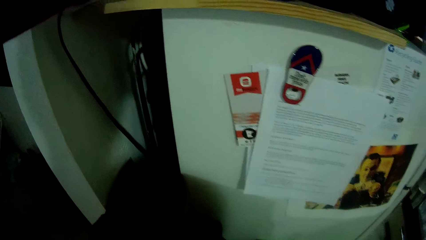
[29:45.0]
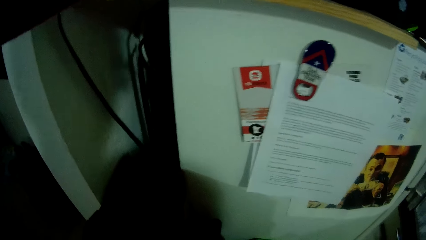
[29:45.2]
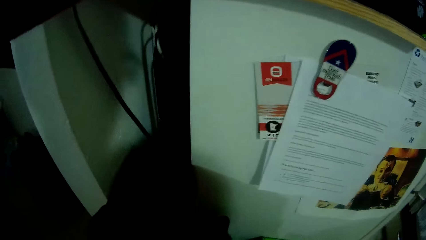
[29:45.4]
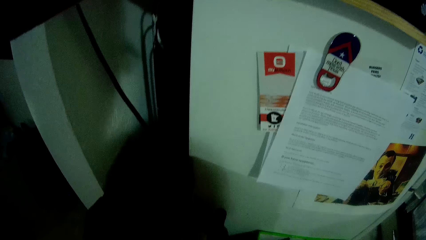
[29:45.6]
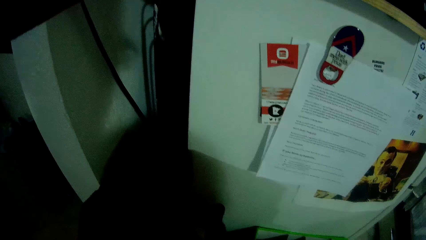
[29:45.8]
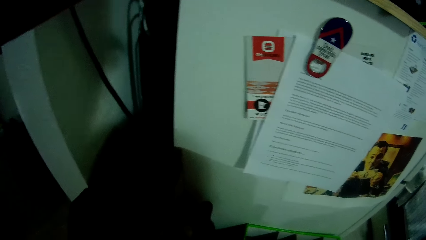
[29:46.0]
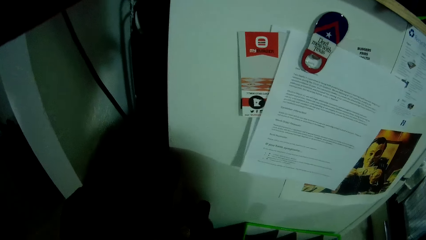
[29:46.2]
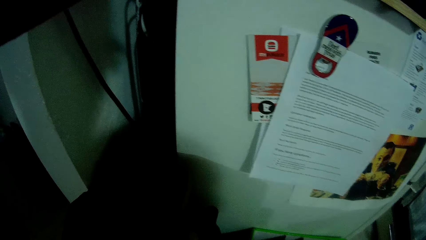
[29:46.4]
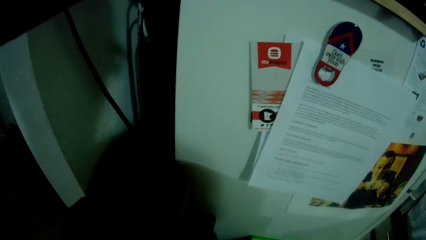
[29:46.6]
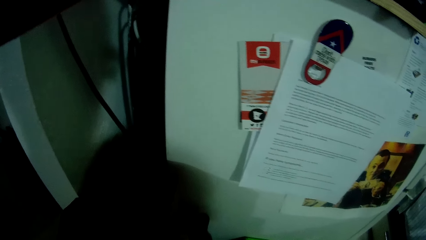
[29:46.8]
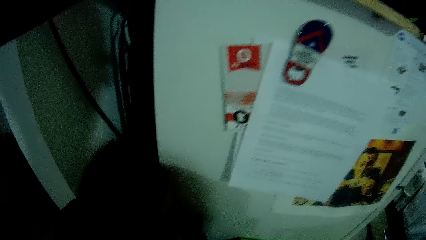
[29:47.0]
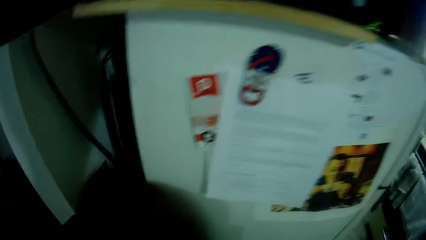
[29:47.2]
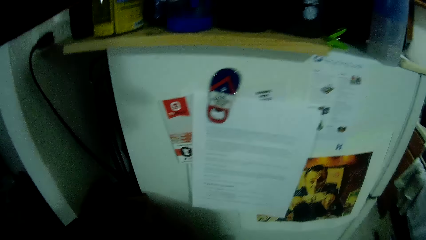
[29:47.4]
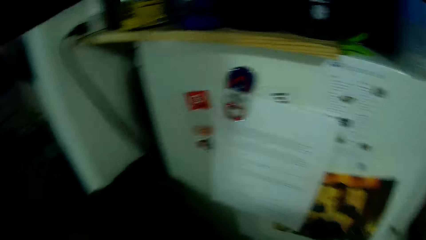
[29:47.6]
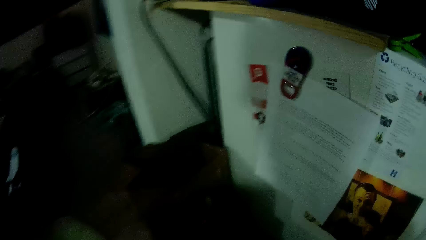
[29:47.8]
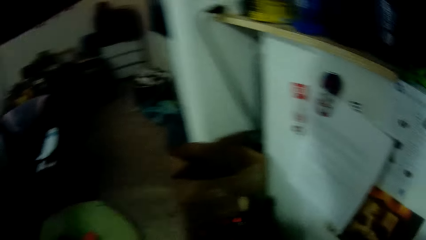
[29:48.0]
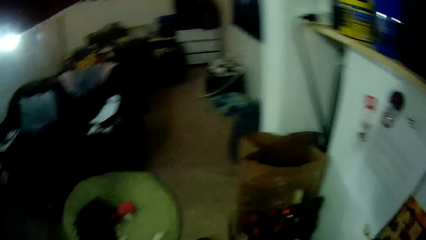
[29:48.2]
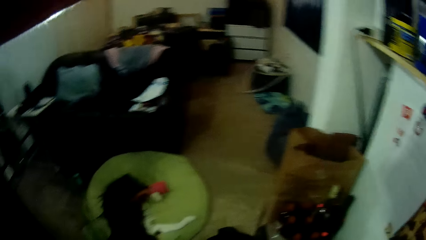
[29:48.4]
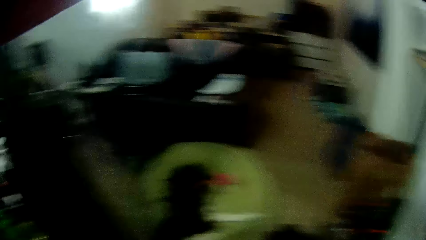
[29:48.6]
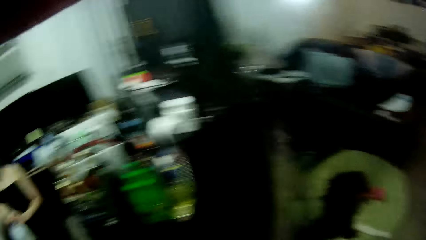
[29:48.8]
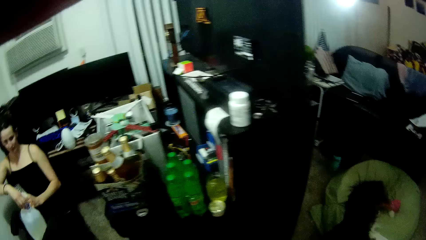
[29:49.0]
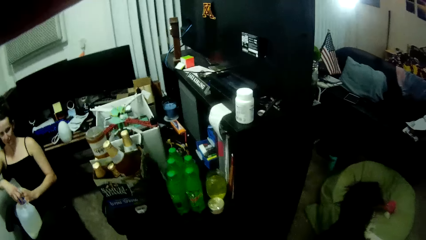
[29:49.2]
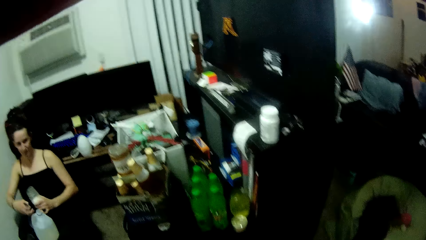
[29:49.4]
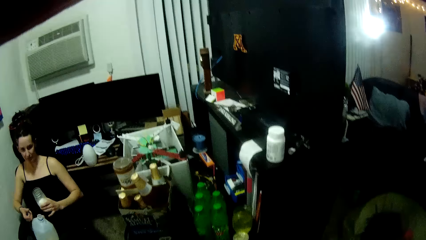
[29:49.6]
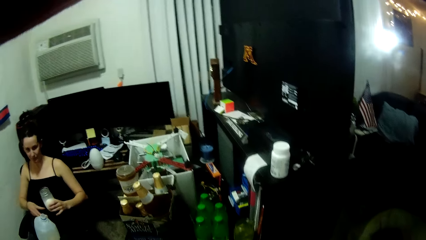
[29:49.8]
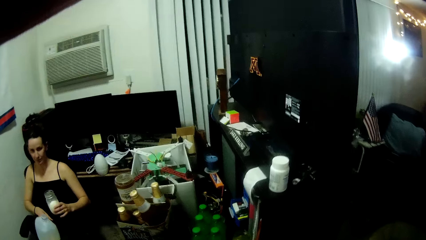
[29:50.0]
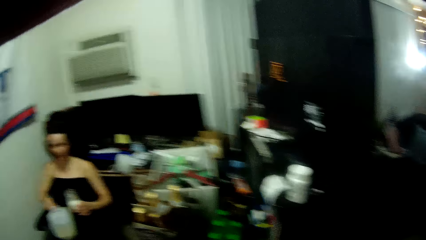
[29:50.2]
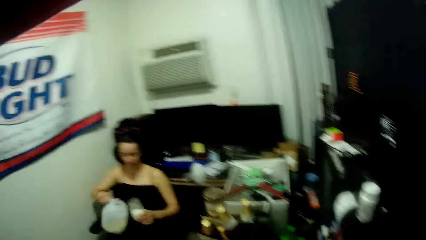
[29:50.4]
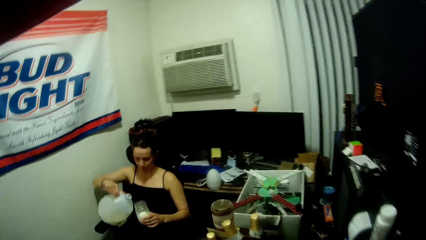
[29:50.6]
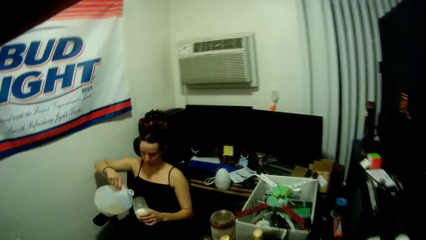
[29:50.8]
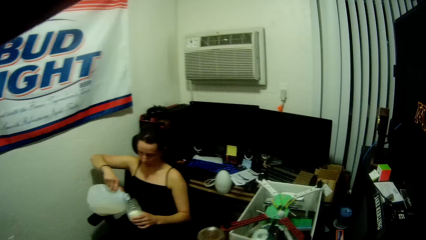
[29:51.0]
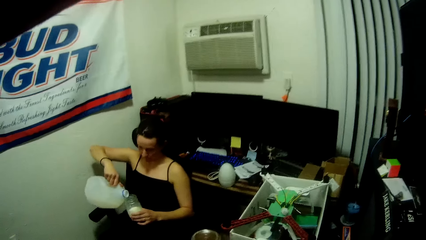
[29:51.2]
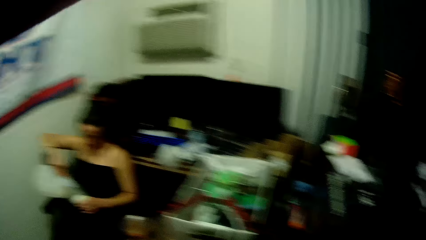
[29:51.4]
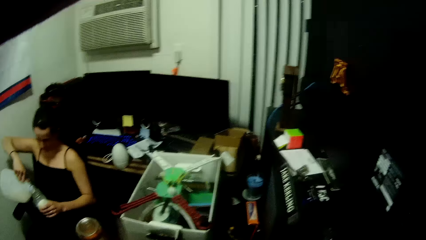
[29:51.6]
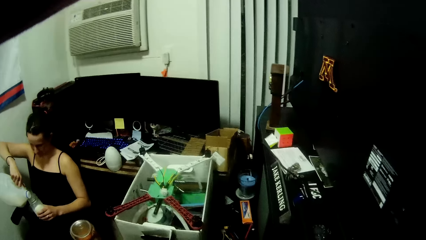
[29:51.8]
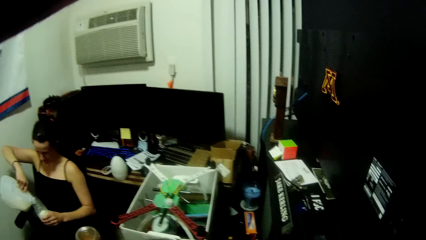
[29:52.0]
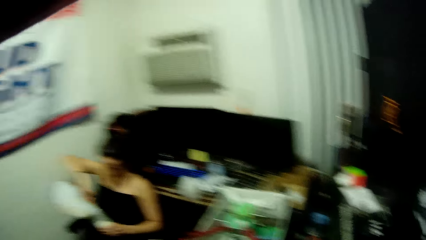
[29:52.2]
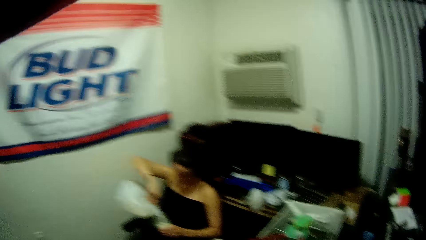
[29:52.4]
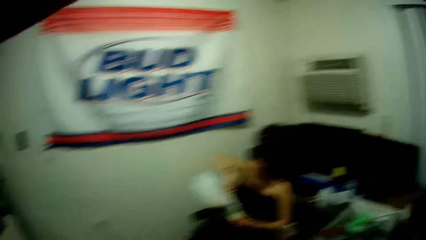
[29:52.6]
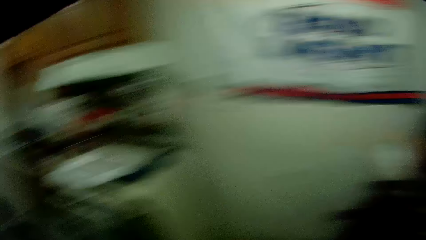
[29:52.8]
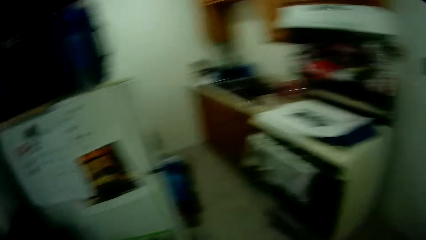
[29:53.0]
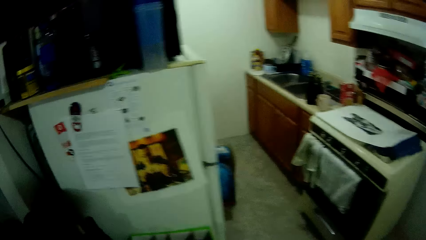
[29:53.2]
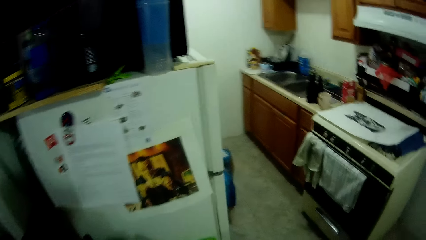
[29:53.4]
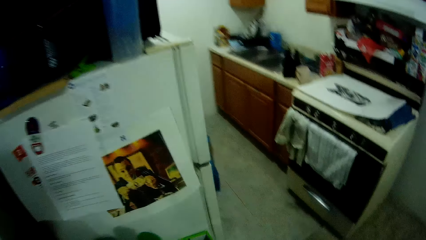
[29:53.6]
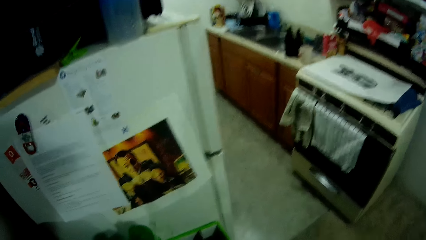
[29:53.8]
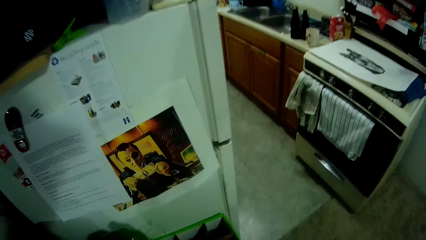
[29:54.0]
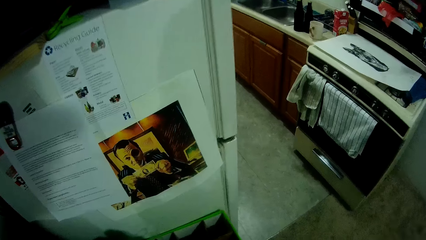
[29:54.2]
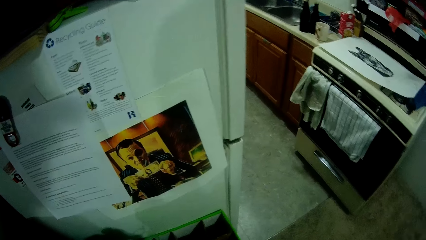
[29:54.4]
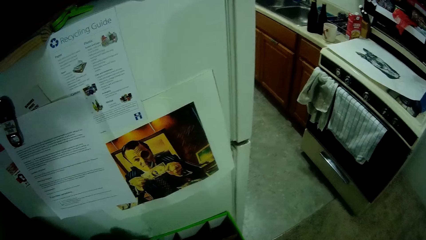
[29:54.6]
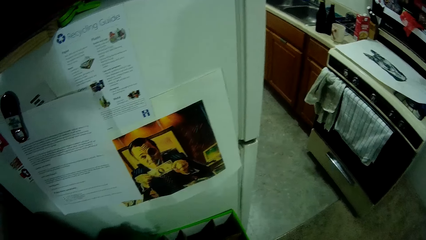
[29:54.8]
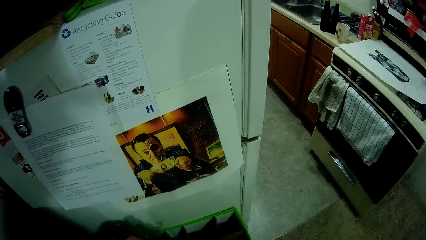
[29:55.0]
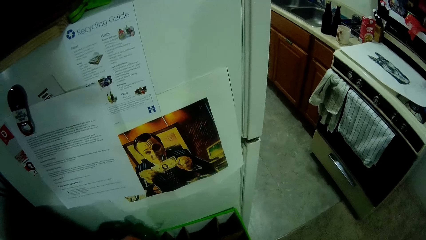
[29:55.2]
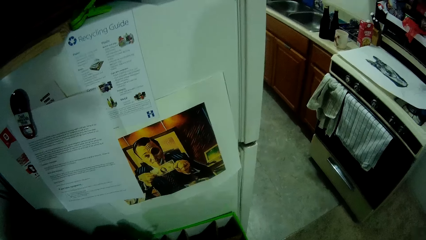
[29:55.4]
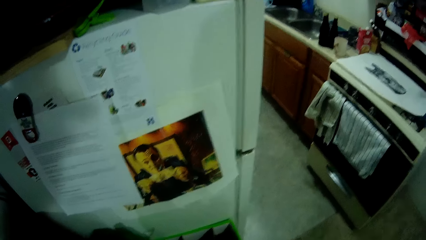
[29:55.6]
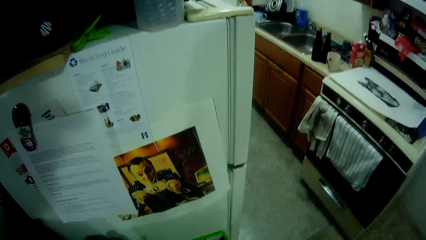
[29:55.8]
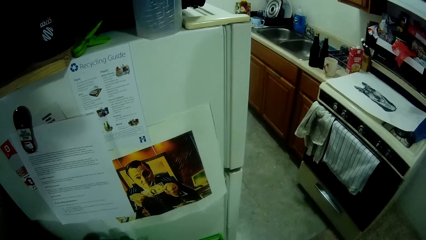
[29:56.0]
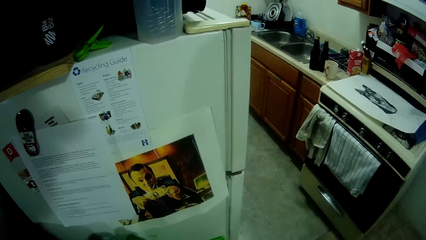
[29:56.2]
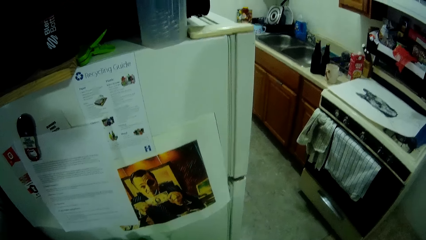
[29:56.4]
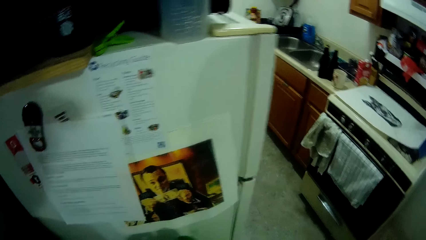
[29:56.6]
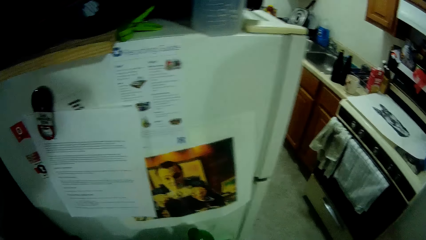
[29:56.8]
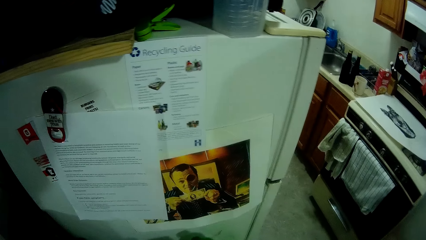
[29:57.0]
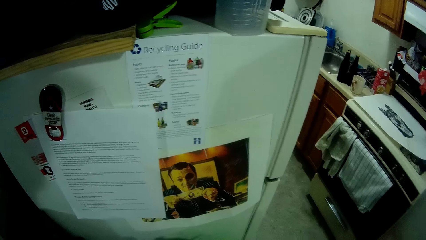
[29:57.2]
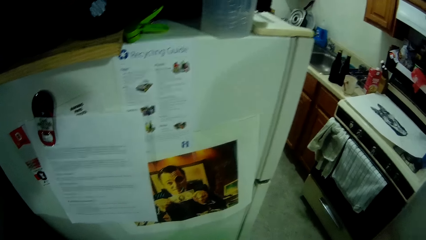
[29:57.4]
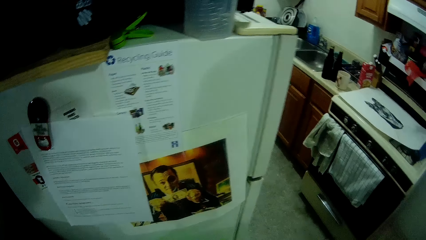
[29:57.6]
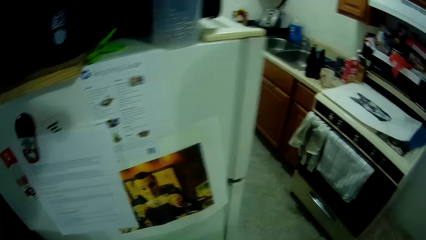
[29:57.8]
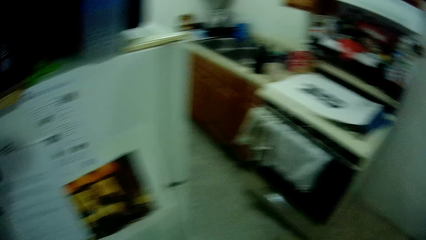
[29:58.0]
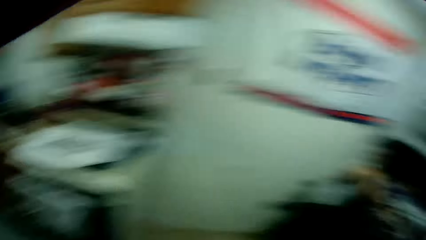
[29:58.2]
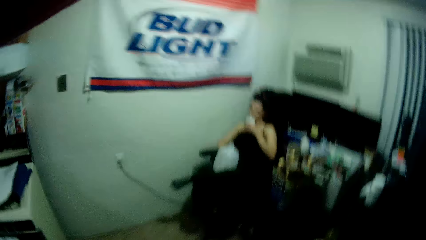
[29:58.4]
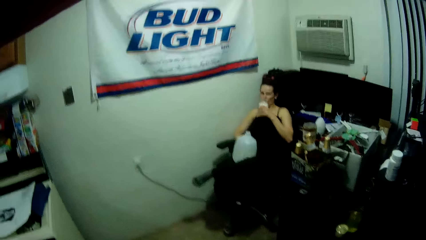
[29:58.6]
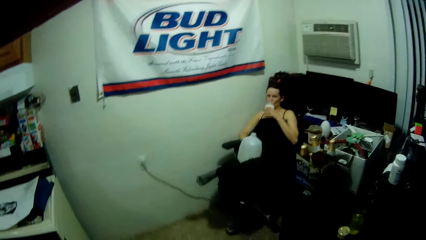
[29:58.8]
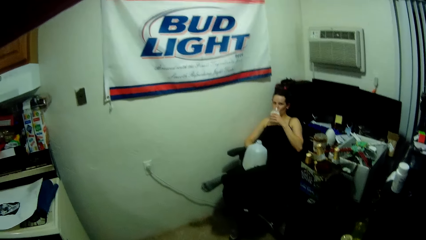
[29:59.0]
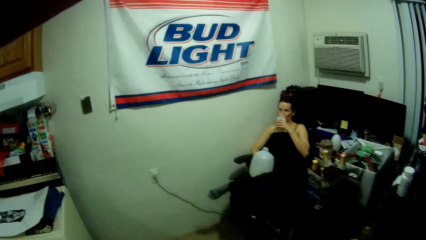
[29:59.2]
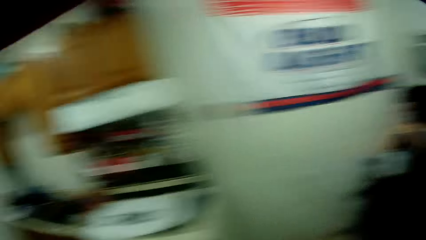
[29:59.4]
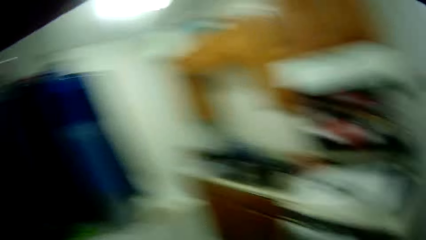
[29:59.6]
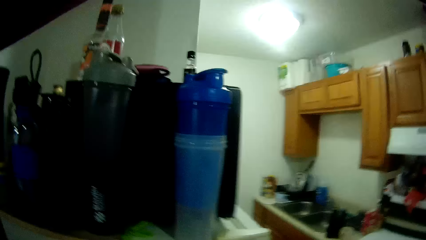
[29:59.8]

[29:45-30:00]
The camera wearer stands at a point. The woman pours milk from the bottle of milk into the cup with her right hand. The camera wearer moves around in the room. They stand at a point. The woman drinks milk from the cup in her left hand.
